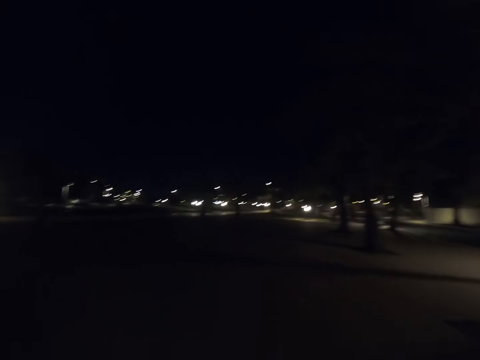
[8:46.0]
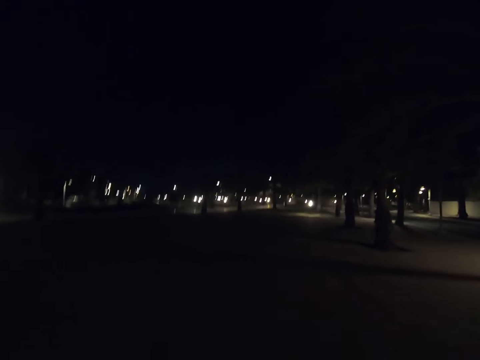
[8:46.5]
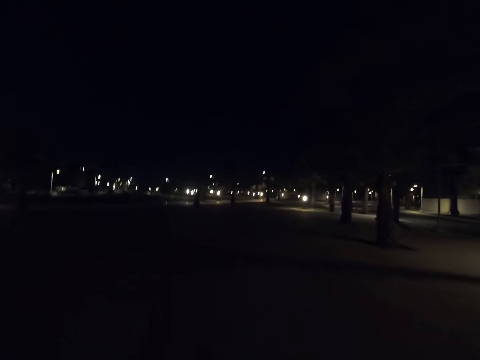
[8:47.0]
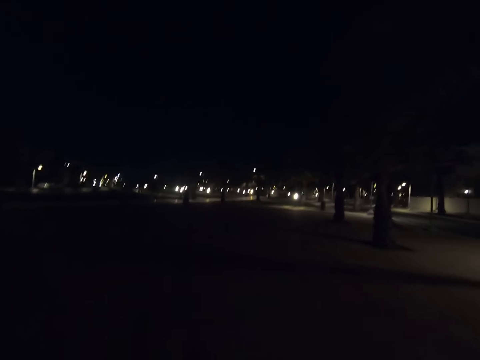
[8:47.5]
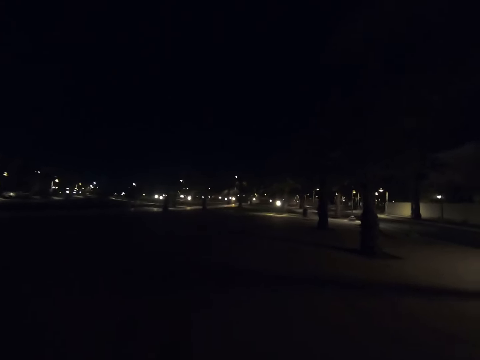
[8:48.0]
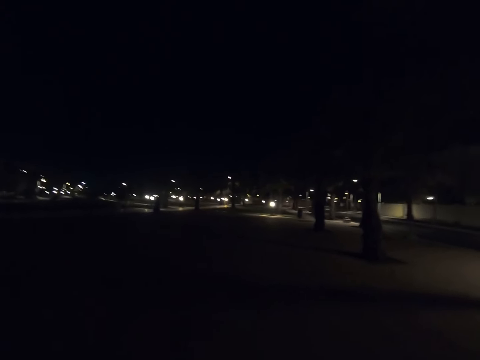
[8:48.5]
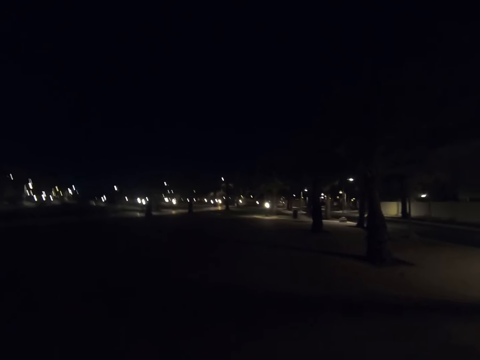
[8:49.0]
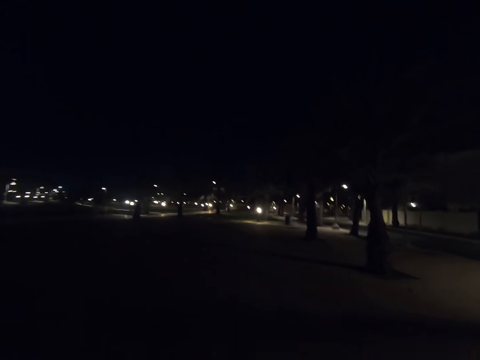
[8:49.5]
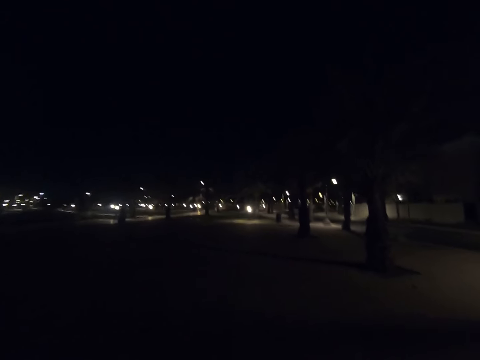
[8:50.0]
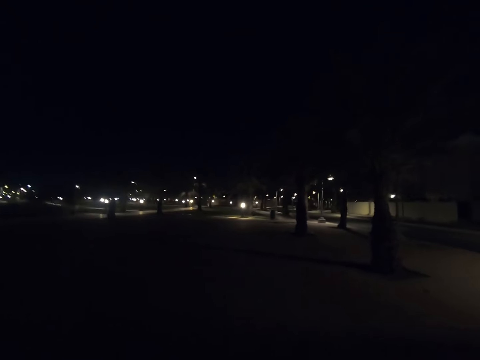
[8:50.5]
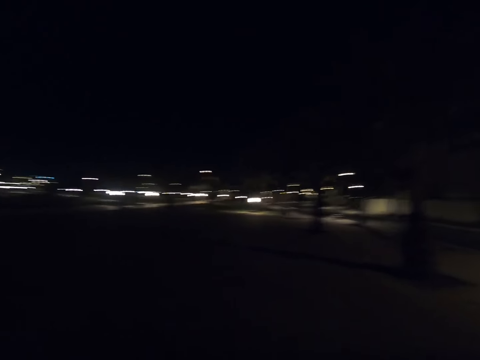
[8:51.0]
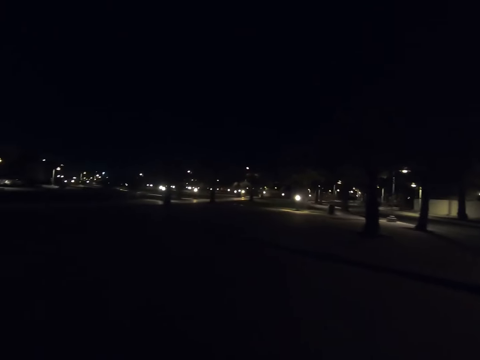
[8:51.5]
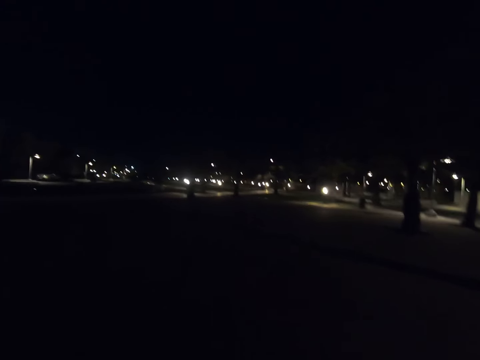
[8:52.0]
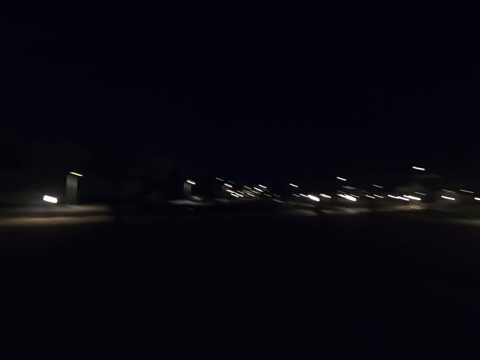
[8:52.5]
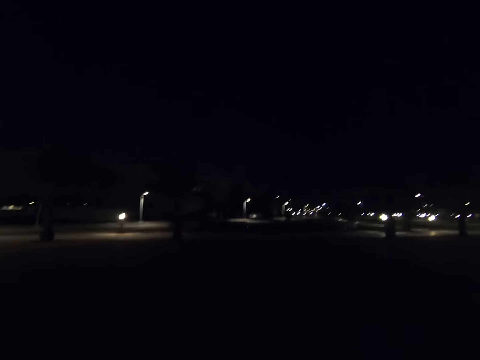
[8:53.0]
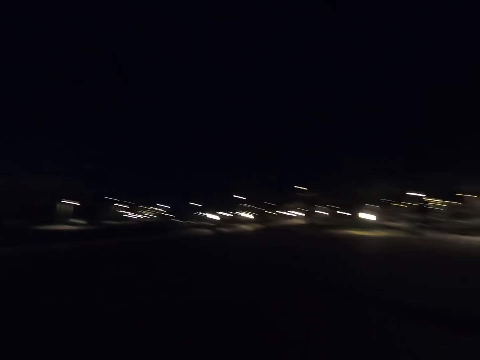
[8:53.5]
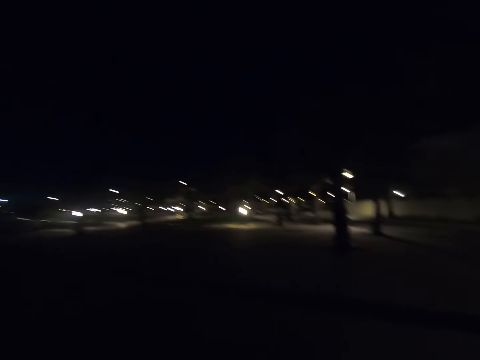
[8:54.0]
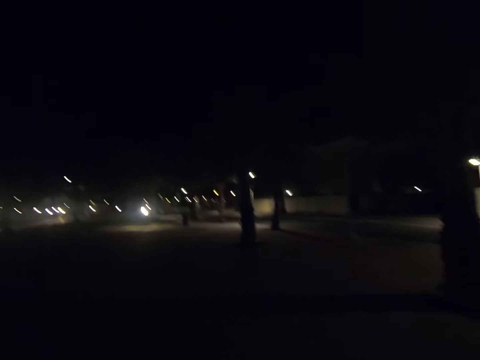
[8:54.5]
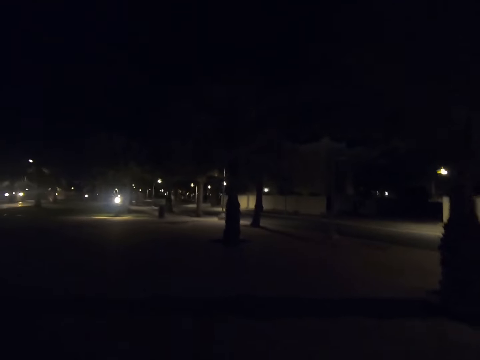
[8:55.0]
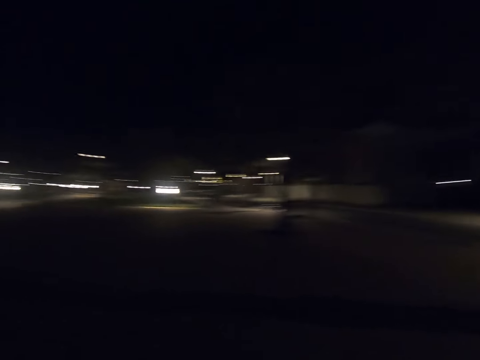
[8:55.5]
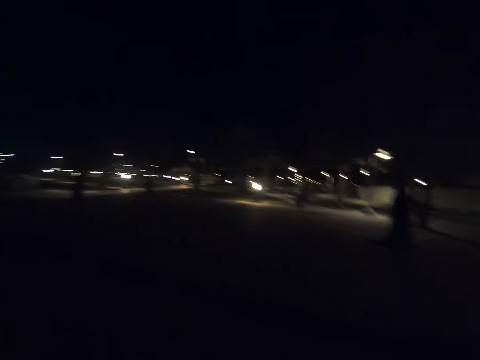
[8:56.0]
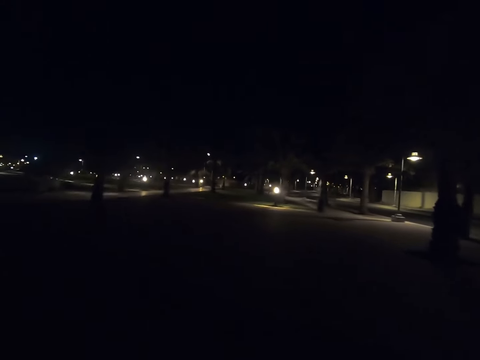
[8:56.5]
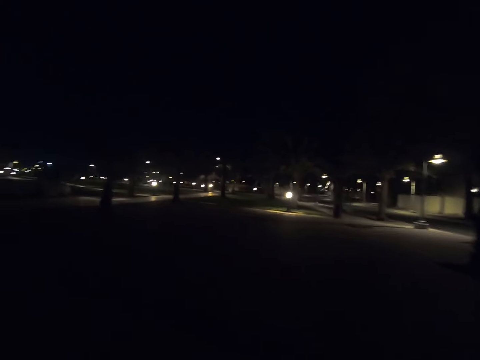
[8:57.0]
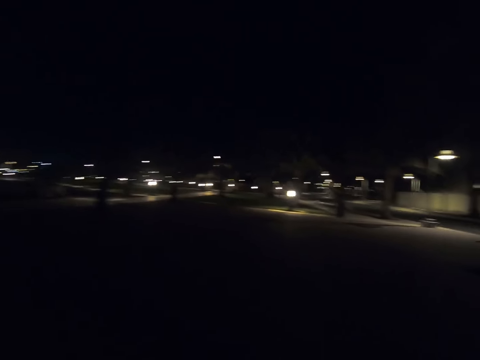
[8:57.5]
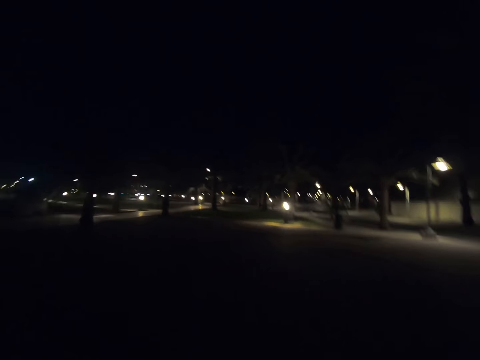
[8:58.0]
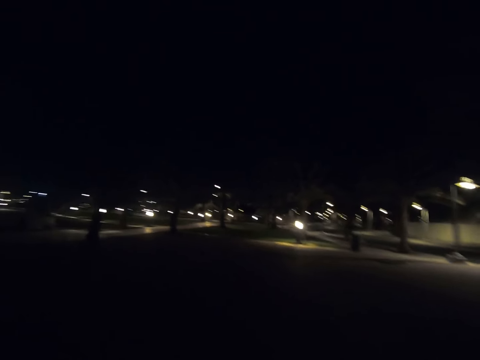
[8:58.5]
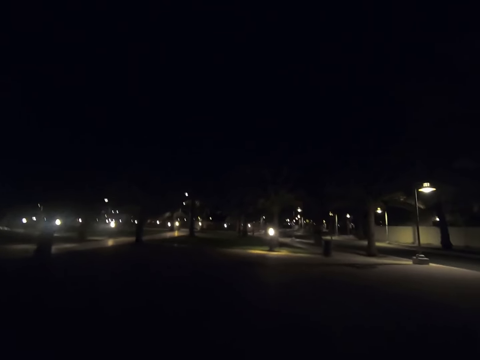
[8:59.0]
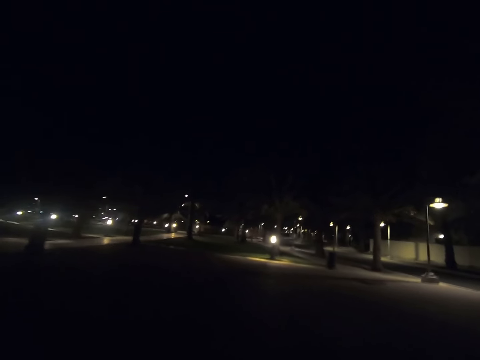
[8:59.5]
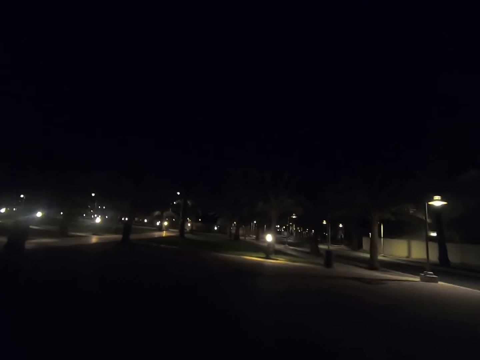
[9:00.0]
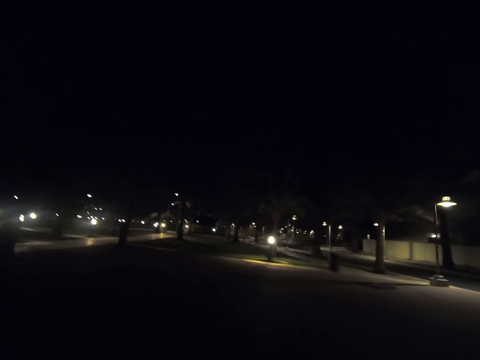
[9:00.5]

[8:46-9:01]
The camera wearer turns right. They walk forward. They look left. They look forward. They look right. They look forward.

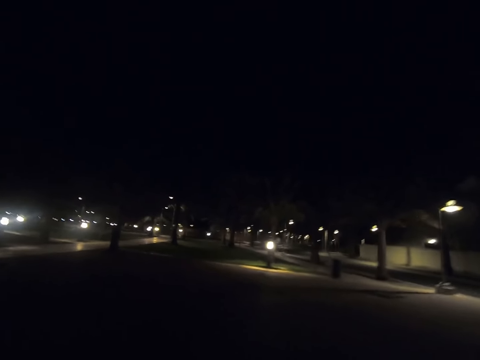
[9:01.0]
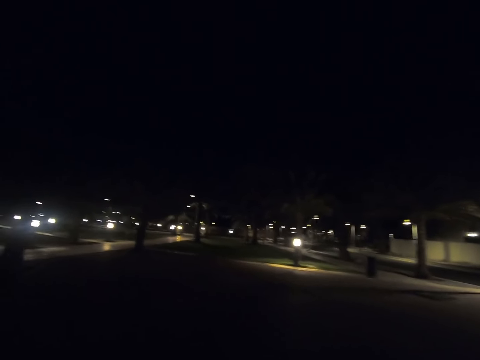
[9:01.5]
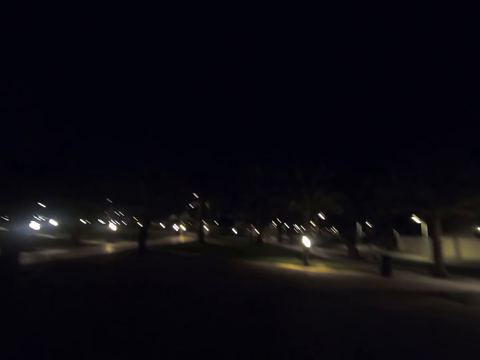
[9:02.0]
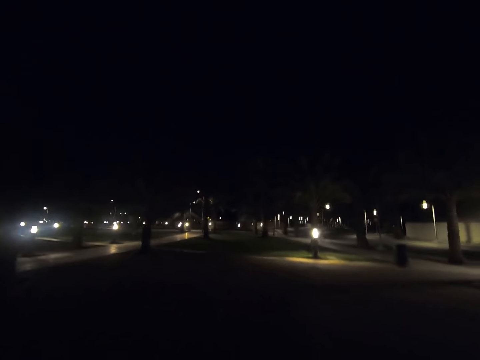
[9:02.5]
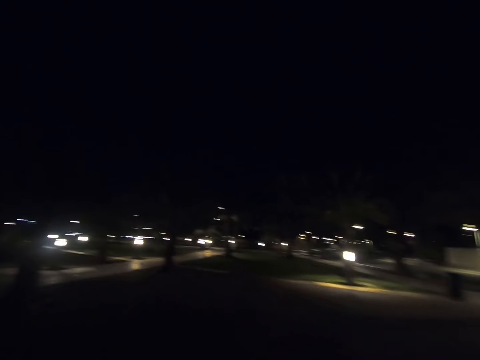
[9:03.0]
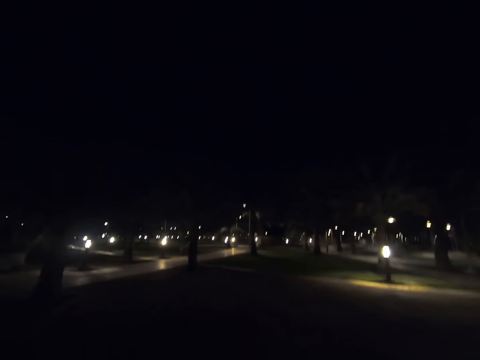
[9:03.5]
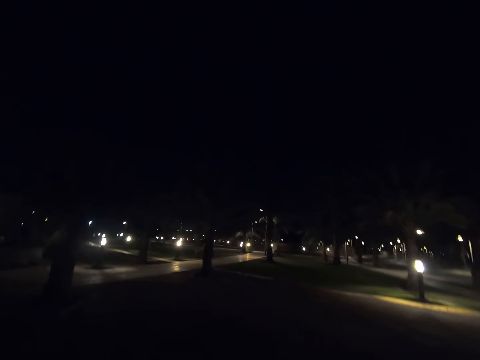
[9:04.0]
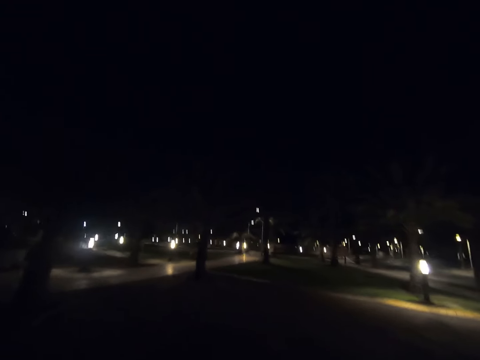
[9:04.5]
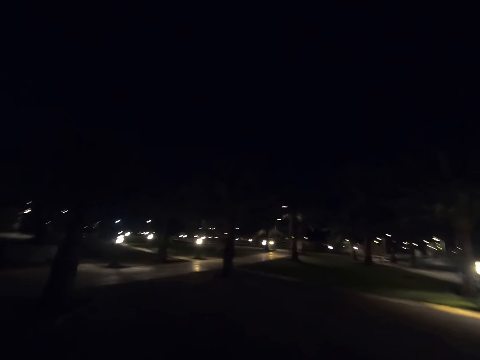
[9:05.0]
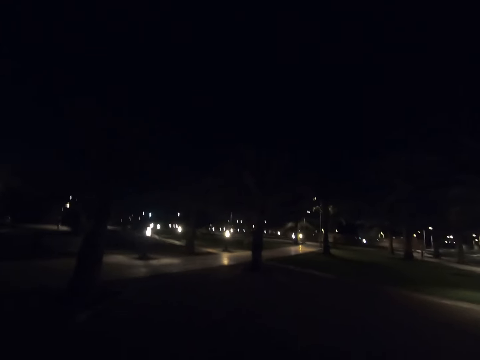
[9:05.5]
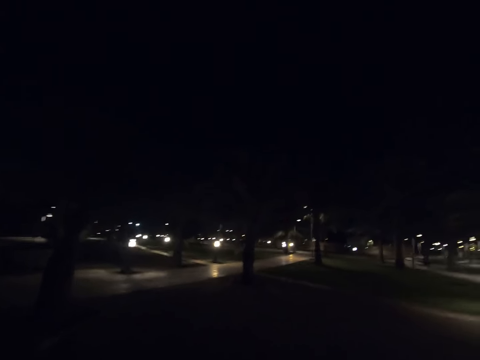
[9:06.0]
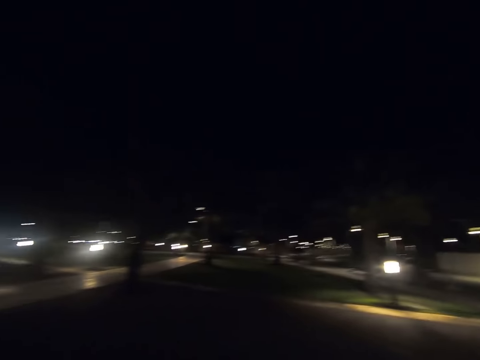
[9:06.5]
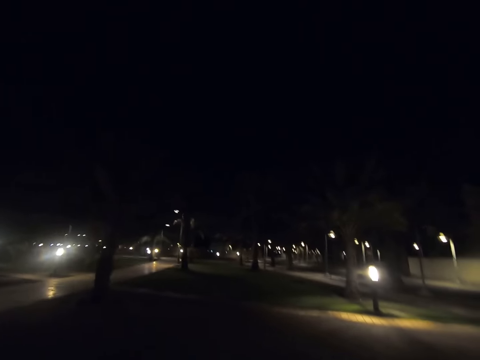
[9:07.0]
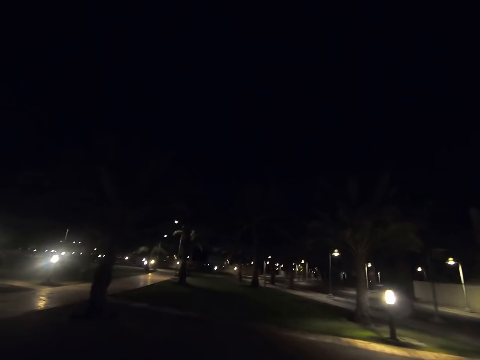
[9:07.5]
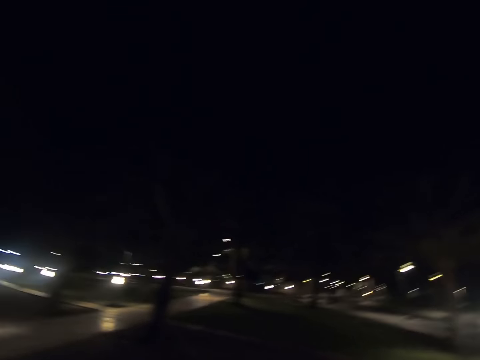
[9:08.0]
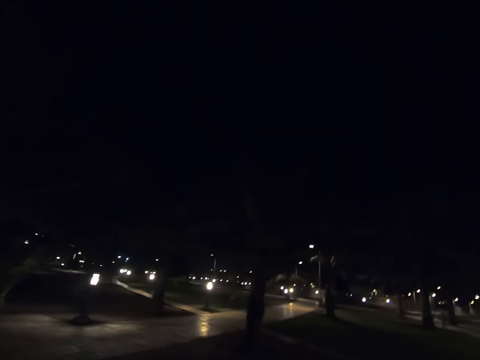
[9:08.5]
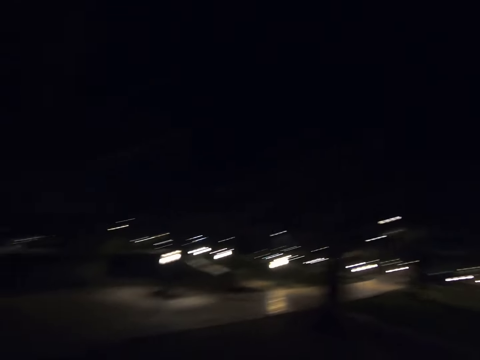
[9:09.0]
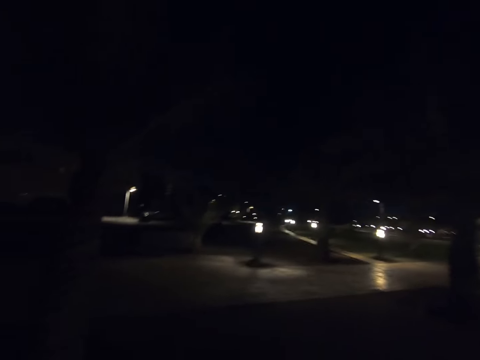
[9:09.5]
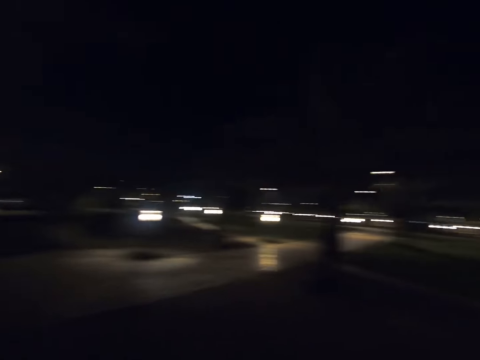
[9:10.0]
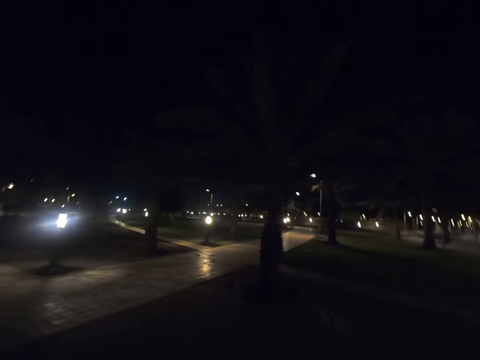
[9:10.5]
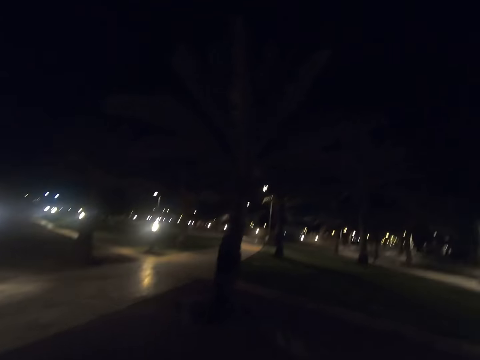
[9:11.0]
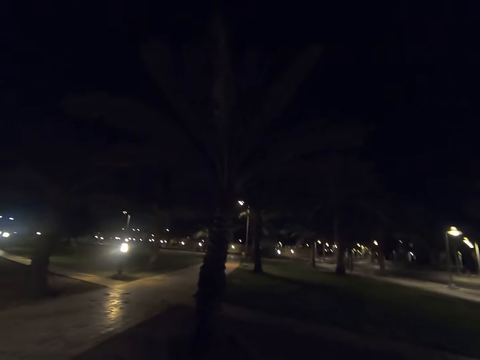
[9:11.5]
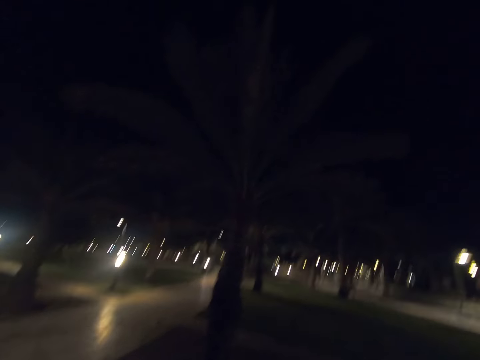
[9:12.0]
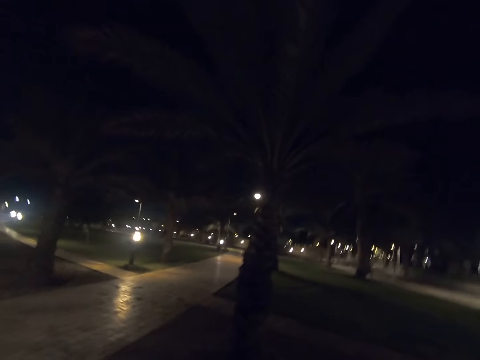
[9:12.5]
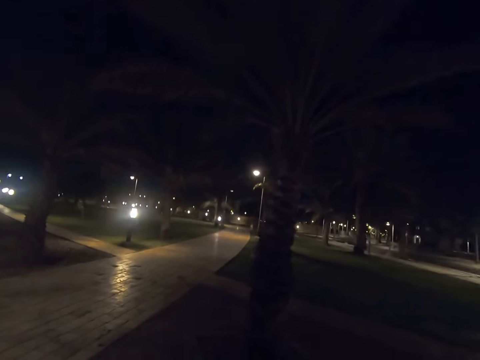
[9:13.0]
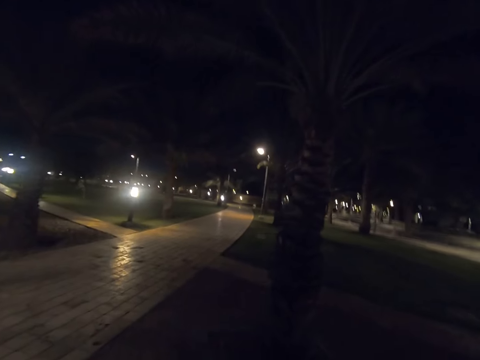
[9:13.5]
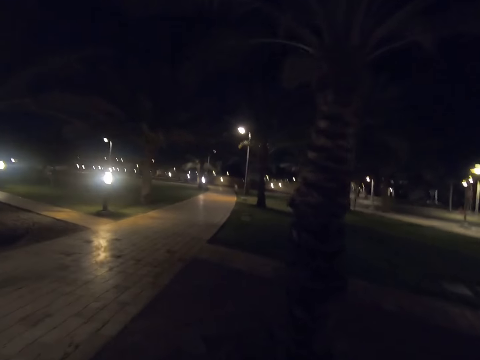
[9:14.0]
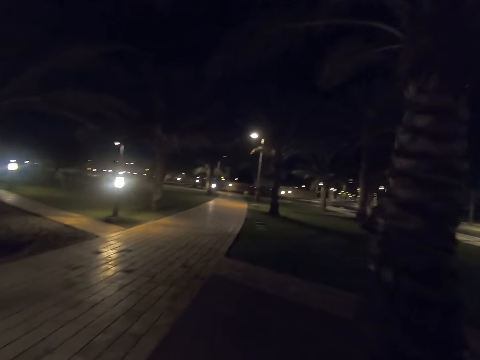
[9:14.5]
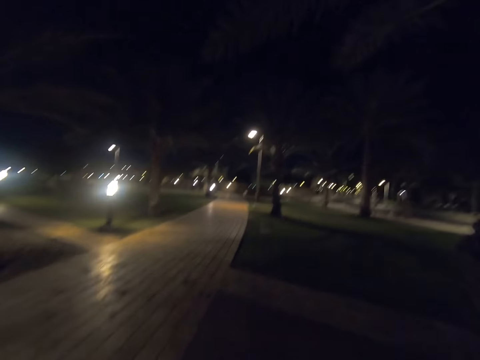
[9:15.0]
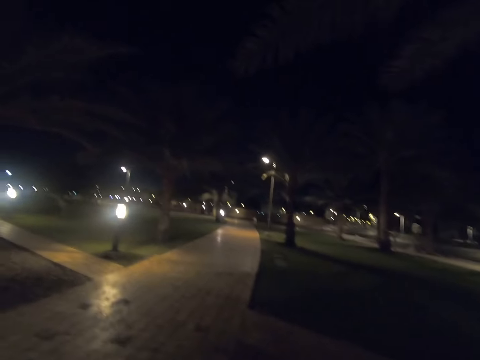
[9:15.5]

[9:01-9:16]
The camera wearer looks left. They look forward. They look left. They look forward.
